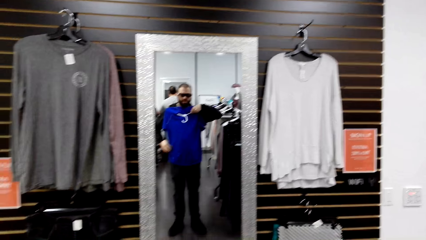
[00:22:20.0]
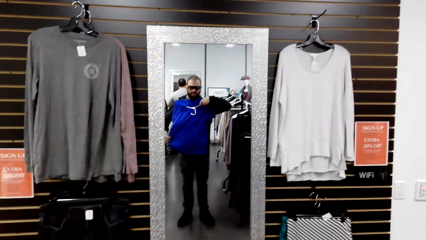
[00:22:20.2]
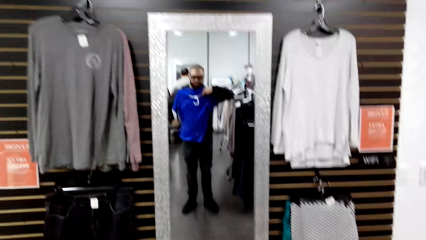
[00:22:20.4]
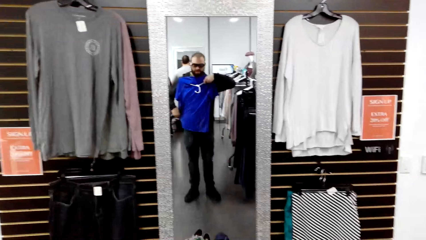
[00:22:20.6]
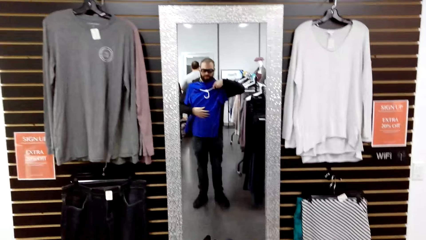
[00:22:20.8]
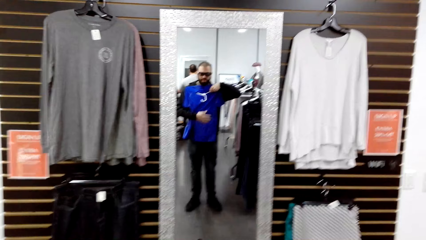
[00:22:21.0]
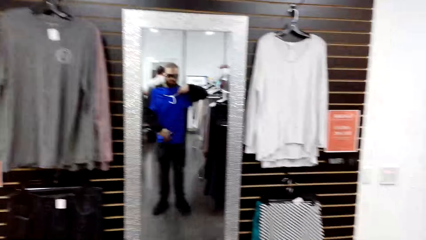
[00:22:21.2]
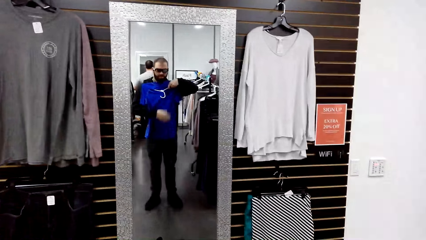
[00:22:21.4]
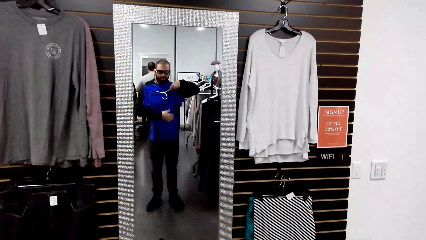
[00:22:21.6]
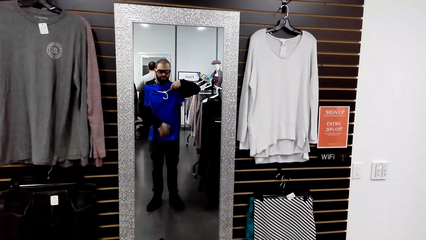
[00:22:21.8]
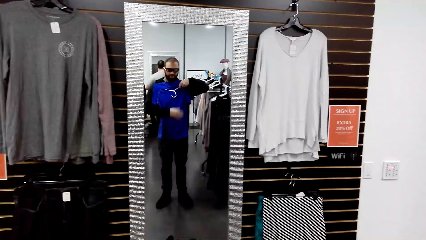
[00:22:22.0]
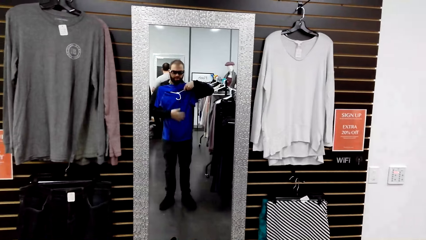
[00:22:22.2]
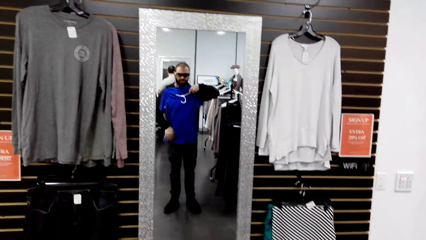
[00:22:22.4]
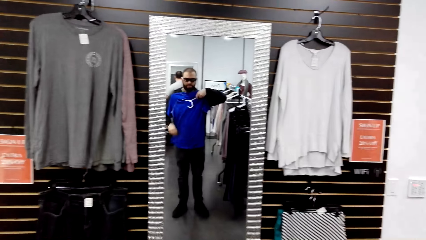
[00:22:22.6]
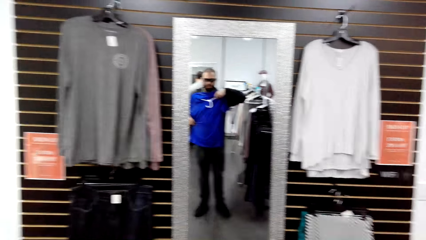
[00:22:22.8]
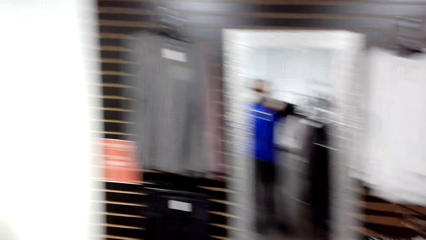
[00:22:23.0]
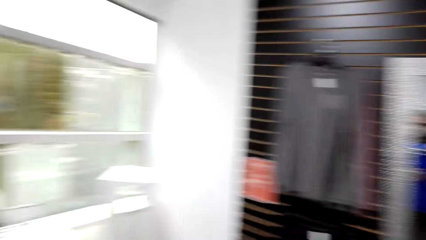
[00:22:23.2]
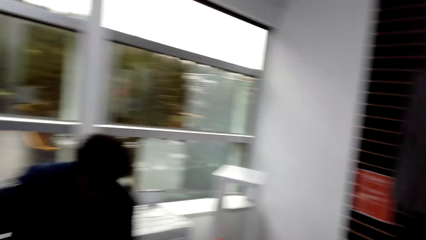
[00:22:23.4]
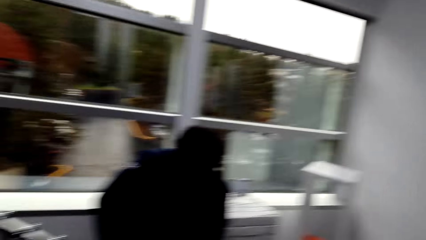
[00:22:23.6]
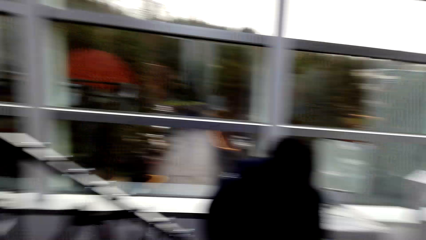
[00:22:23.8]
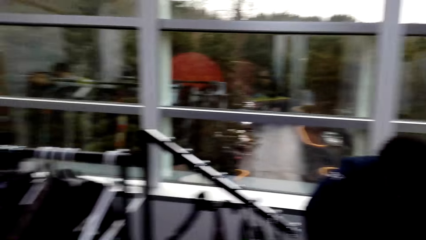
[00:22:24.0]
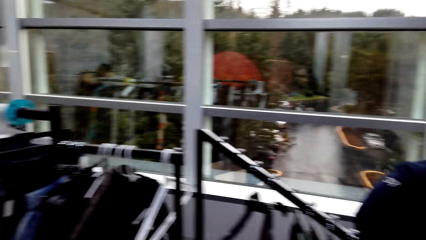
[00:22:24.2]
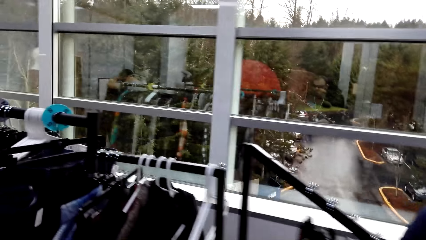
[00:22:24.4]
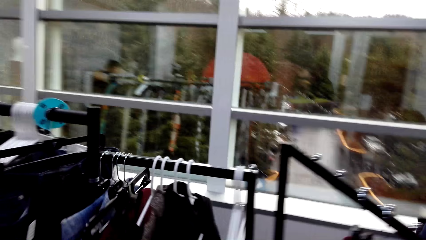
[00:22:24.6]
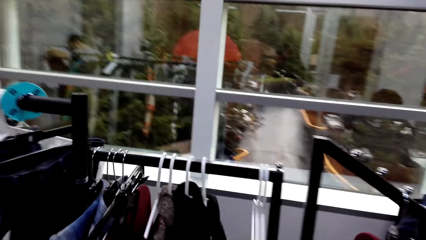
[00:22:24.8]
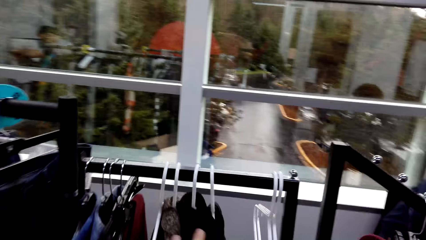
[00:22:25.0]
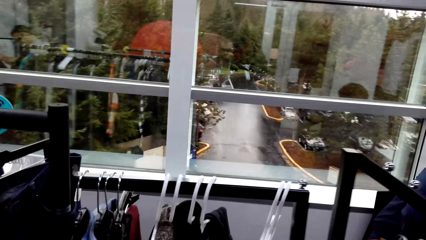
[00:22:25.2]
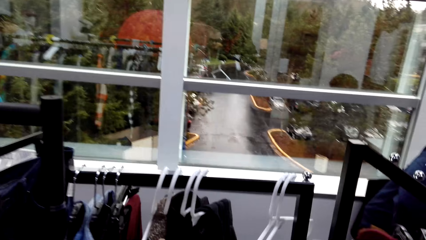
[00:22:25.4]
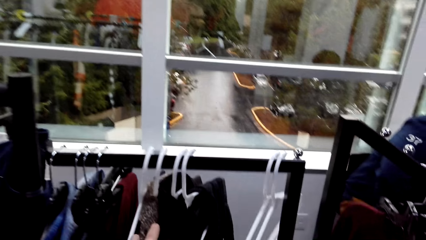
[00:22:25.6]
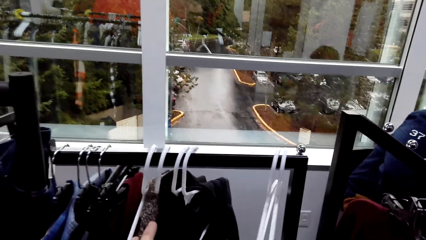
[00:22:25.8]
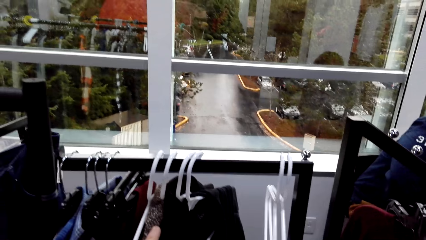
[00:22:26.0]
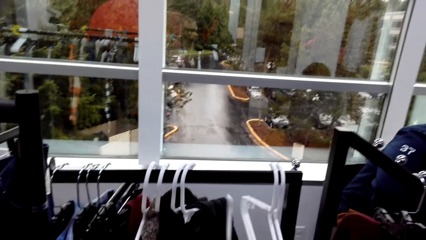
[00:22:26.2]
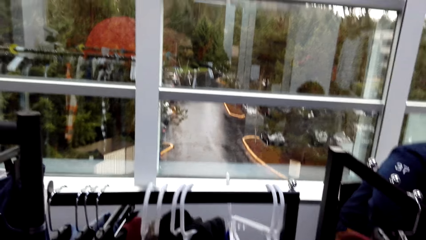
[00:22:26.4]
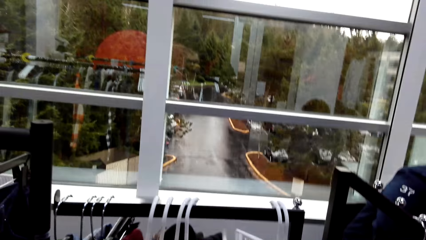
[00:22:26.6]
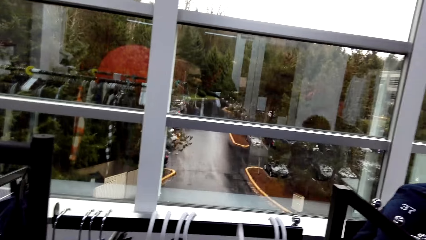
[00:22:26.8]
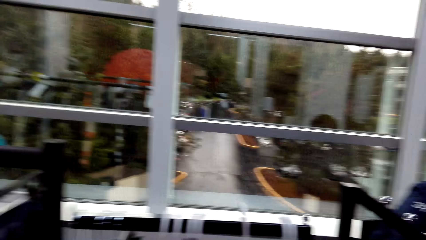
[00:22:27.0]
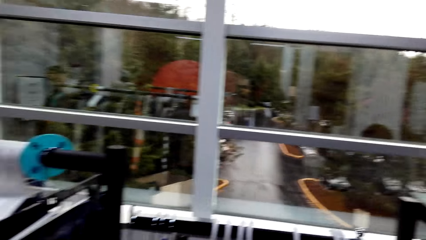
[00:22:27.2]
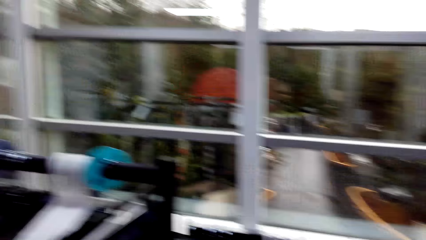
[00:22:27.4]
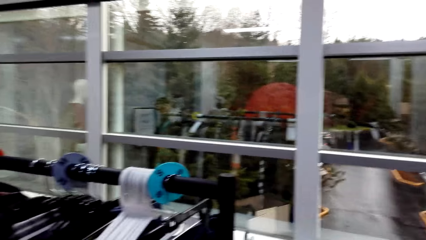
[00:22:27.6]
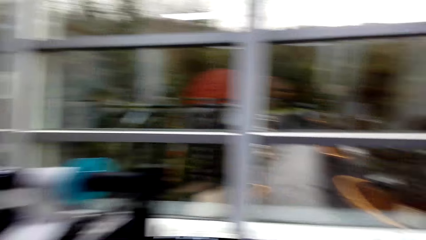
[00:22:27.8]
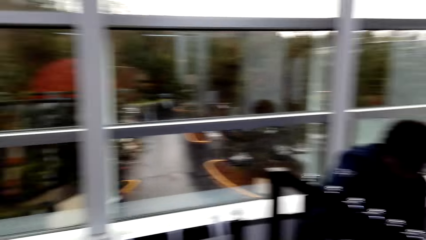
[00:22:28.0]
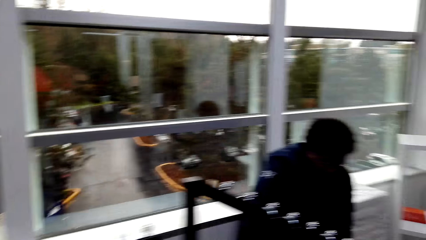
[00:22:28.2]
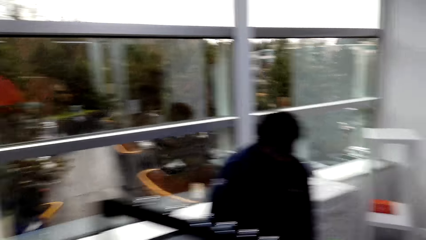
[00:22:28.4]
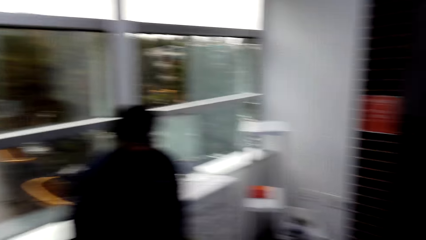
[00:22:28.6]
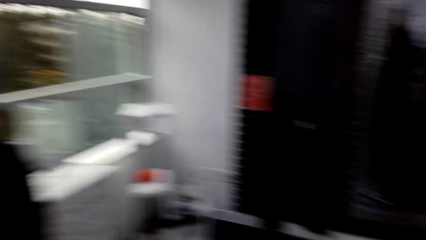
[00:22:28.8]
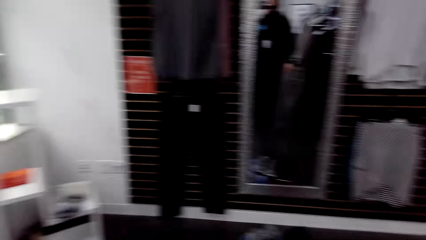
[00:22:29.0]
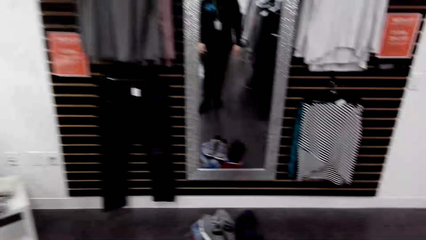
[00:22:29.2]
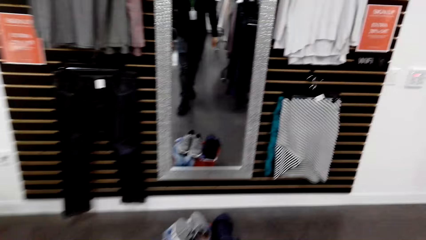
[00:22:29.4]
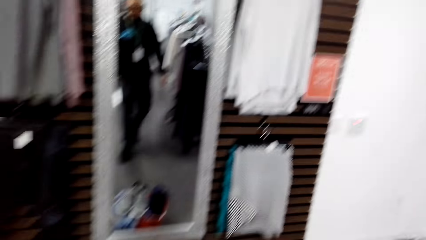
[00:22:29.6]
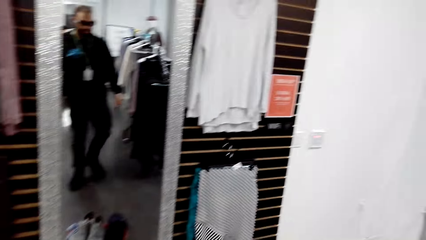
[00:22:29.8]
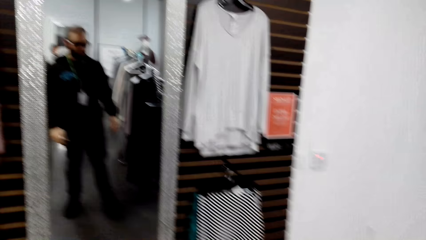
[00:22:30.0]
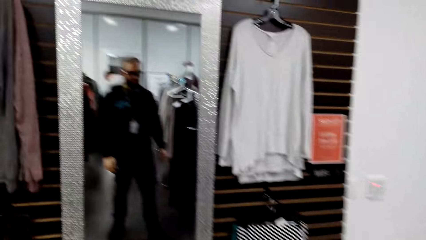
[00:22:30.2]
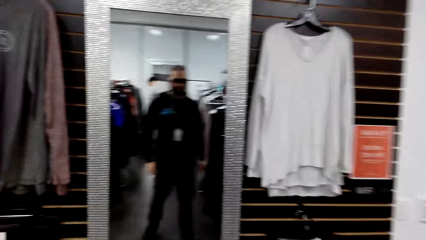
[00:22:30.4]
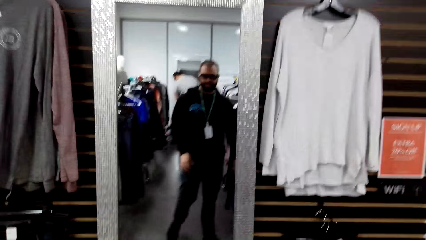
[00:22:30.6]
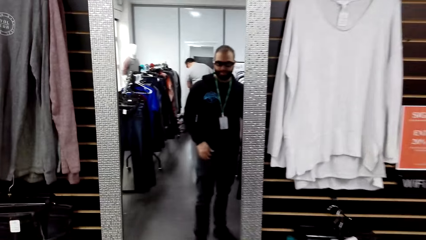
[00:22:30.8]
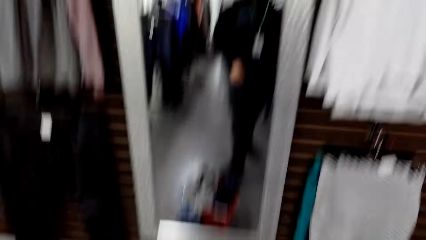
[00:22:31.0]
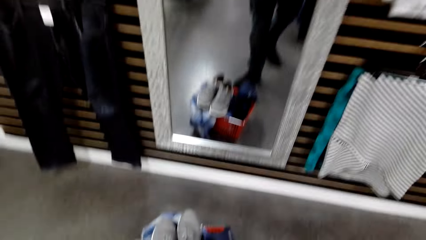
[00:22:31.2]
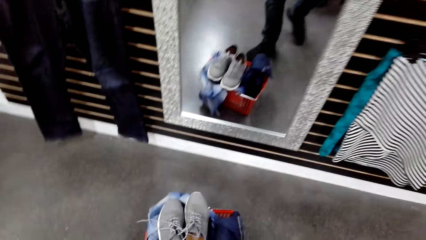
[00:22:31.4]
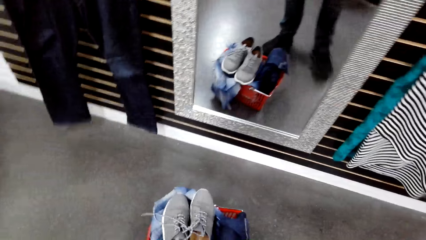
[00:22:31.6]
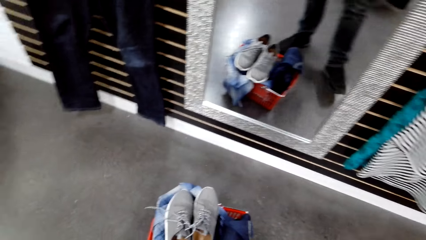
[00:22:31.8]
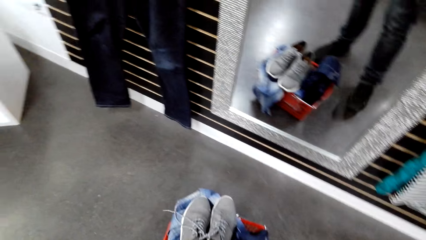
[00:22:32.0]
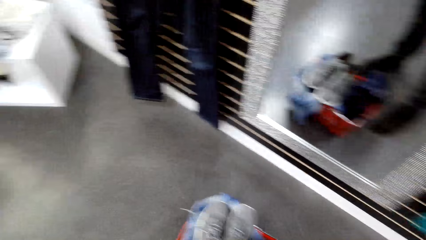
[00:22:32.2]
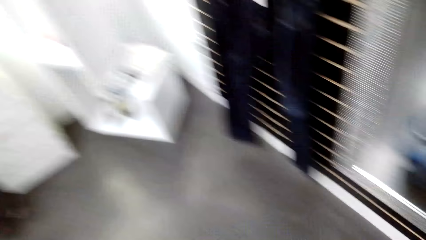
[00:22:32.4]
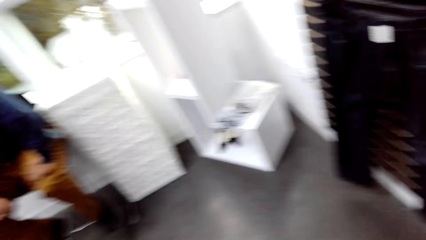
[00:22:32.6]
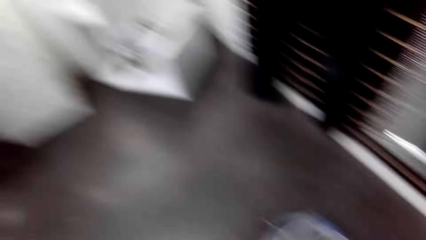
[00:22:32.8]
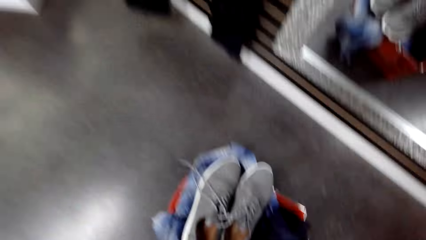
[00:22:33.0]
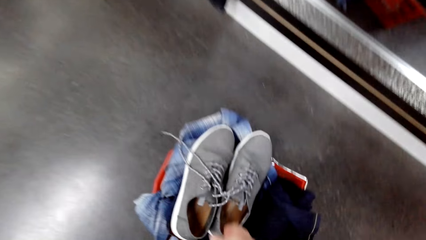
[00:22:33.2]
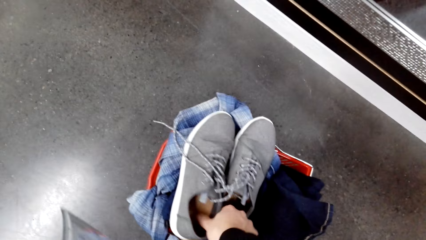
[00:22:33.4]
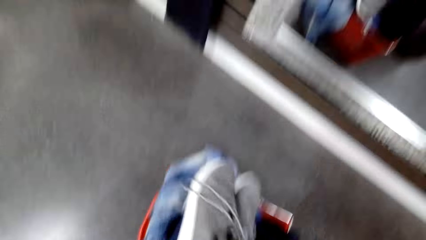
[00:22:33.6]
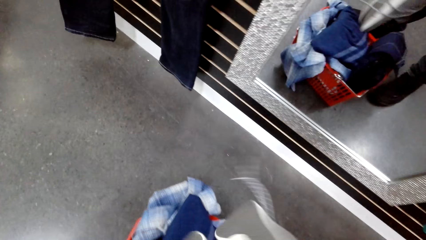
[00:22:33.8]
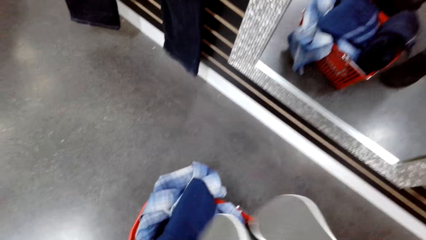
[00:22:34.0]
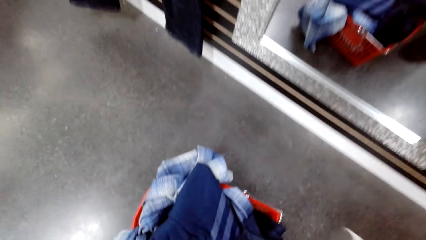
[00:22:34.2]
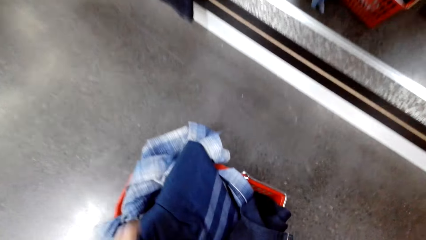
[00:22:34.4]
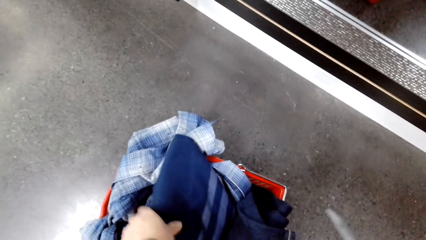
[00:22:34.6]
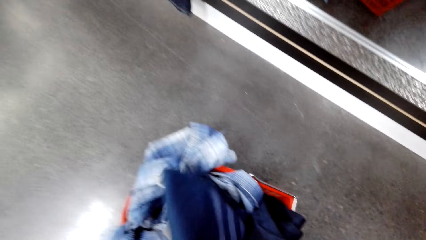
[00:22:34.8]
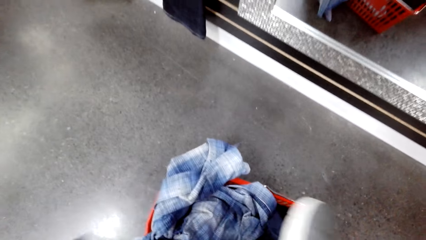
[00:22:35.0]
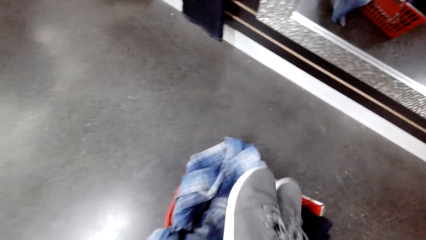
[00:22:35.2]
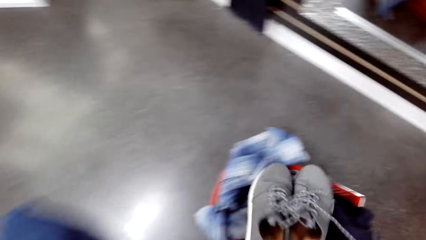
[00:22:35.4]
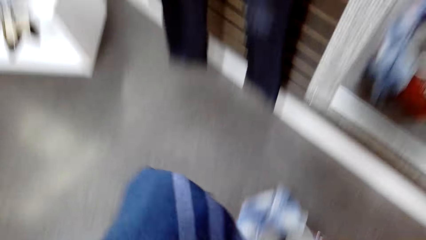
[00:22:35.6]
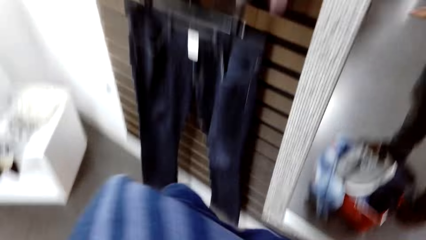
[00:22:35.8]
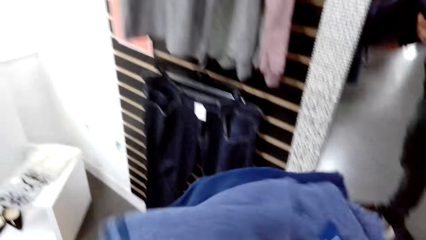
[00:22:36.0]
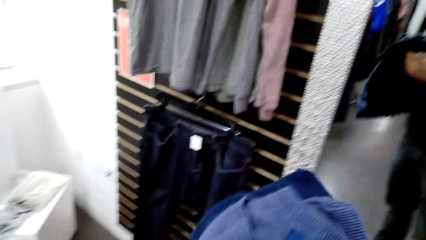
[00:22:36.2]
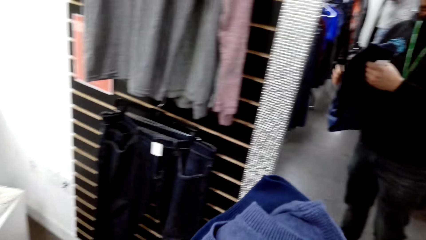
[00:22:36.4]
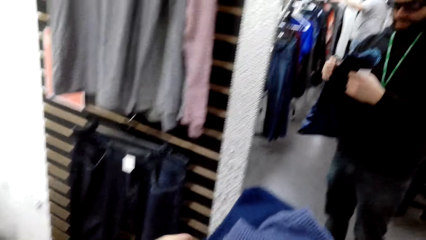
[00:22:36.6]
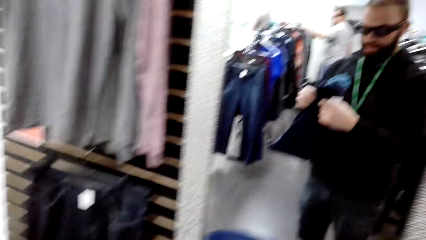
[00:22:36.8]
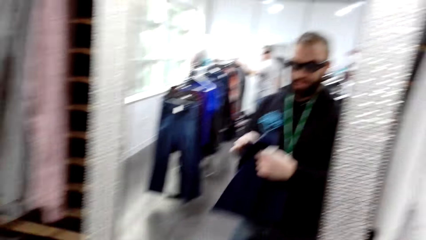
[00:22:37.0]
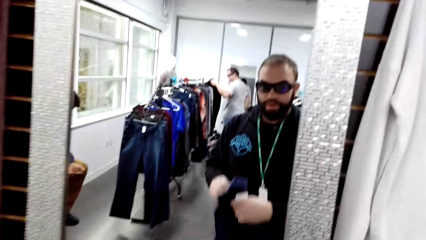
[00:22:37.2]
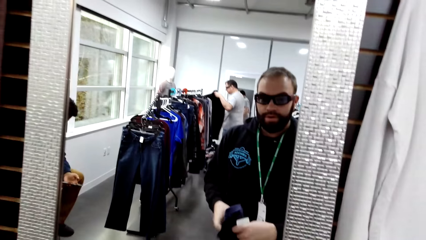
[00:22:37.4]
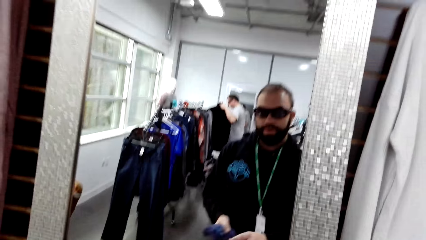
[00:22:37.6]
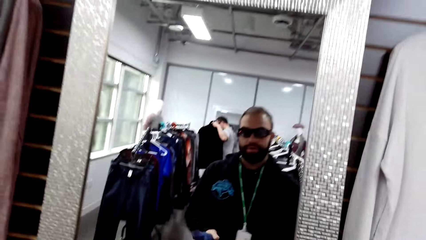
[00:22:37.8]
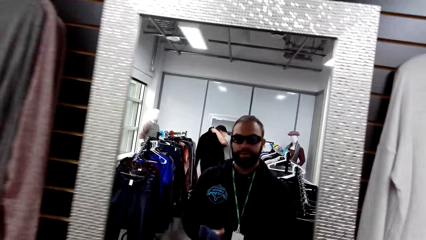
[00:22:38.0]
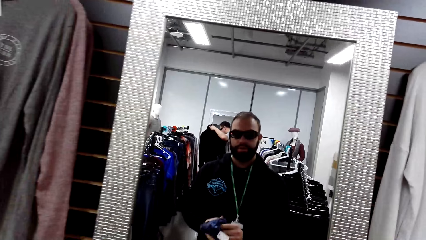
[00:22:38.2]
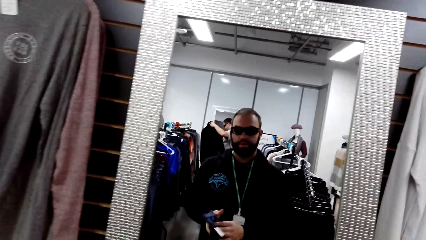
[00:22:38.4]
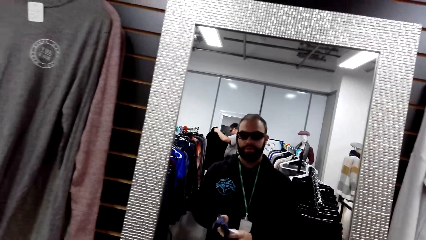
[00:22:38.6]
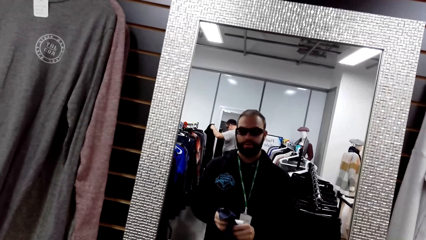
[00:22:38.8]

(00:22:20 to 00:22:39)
The camera wearer wipes a shirt. They touch a cloth. They carry the shirt back to the rack. A man uses his phone in the room. The camera wearer looks around. They hang the shirt on the rack. They walk to a crate on the floor near the mirror. They pick shoes from the crate. They take a sweater from the crate. They drop the shoes back in the crate. They unfold the sweater in front of the mirror.
